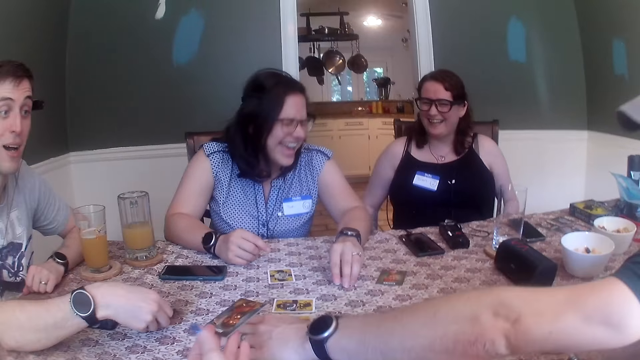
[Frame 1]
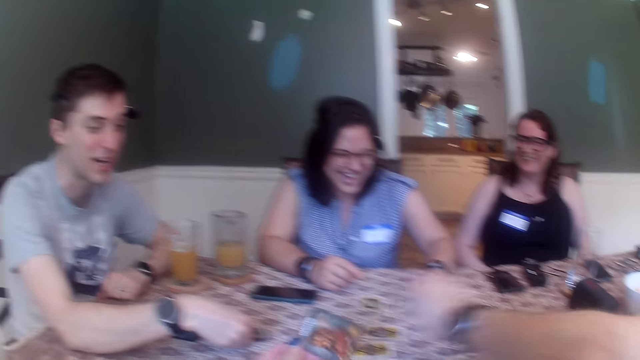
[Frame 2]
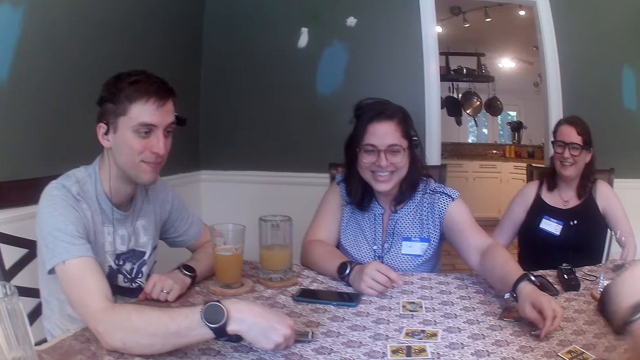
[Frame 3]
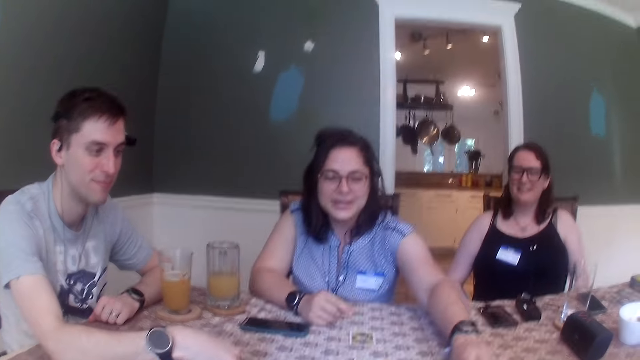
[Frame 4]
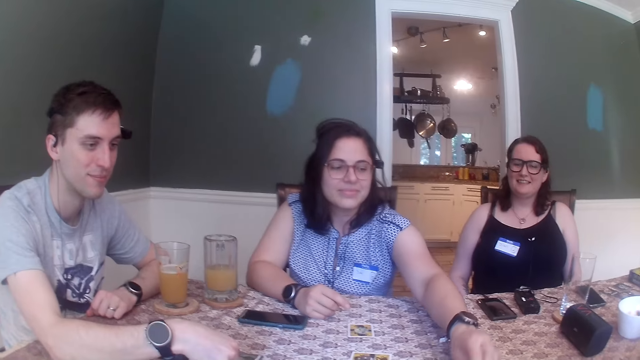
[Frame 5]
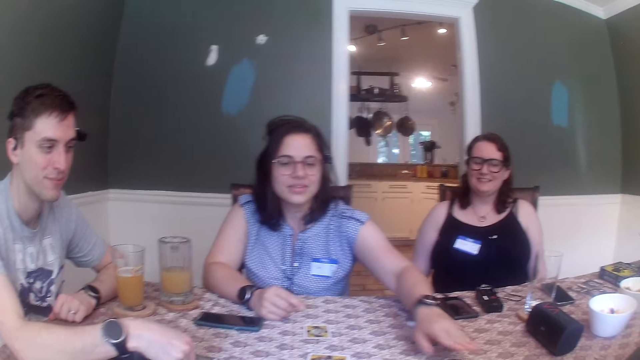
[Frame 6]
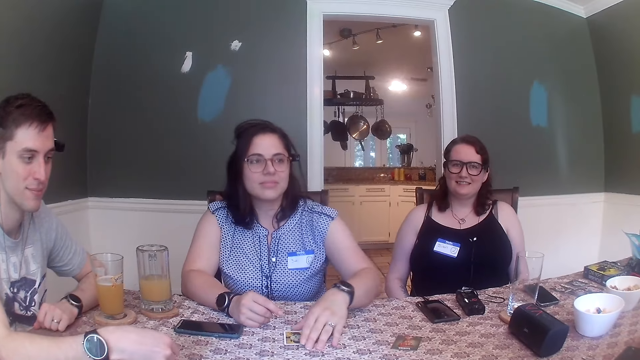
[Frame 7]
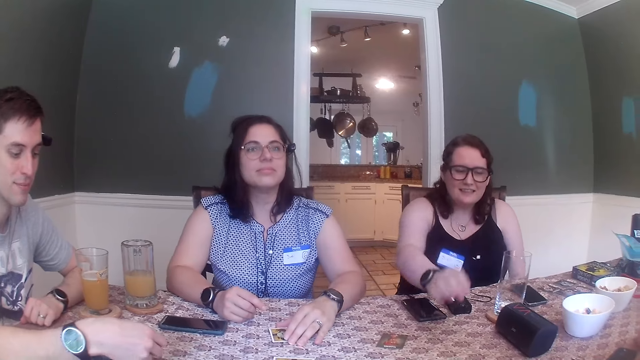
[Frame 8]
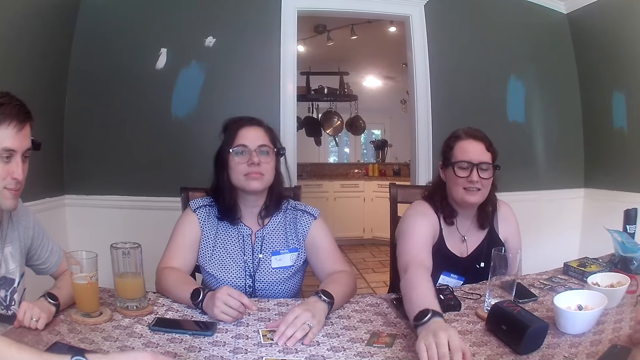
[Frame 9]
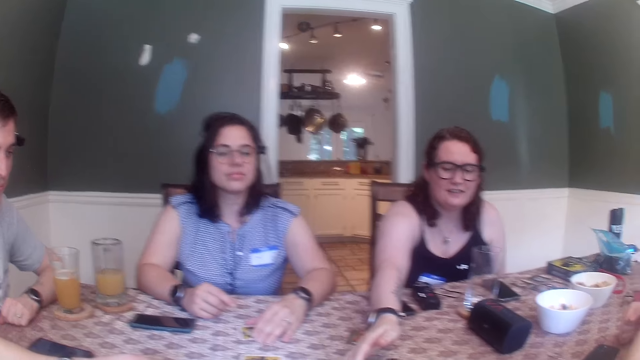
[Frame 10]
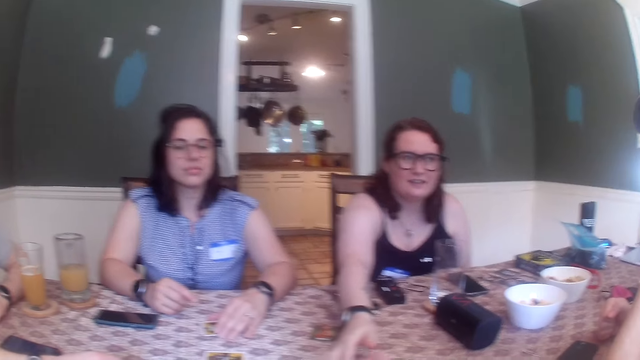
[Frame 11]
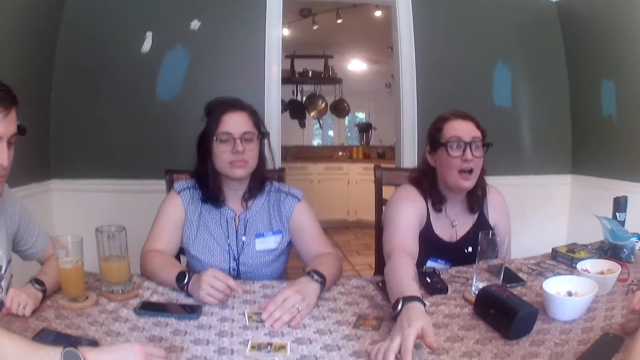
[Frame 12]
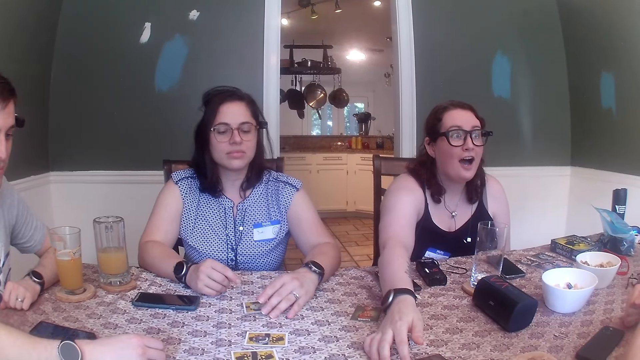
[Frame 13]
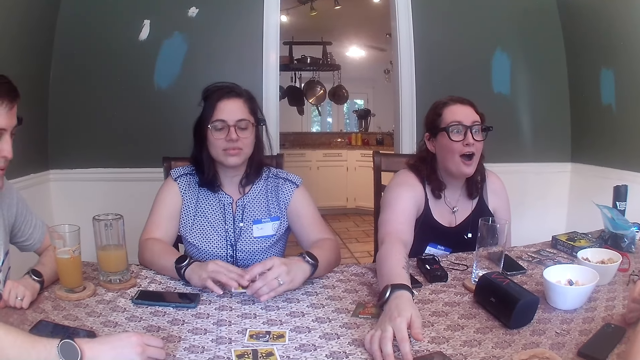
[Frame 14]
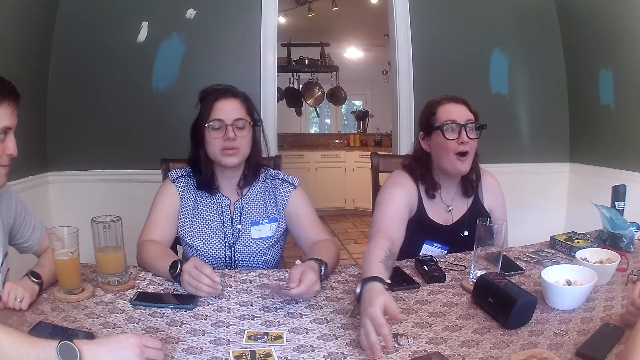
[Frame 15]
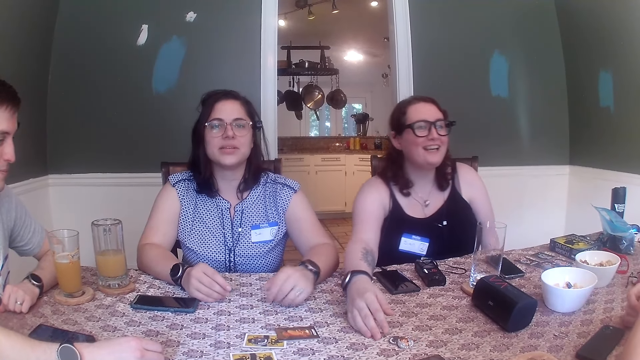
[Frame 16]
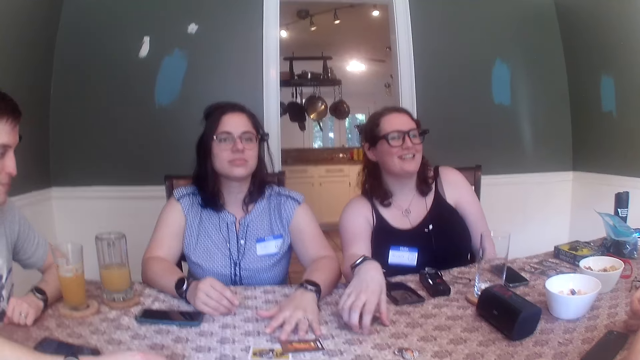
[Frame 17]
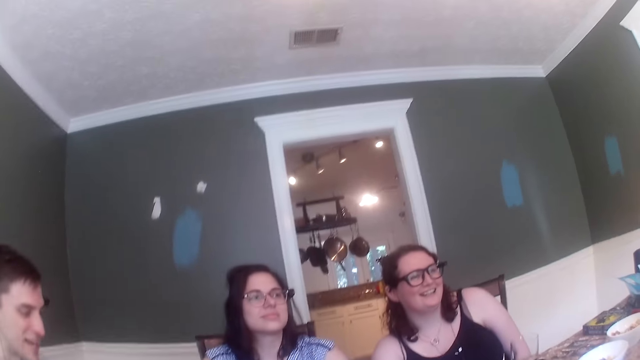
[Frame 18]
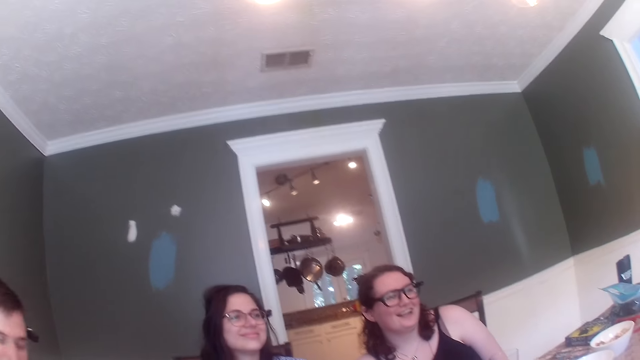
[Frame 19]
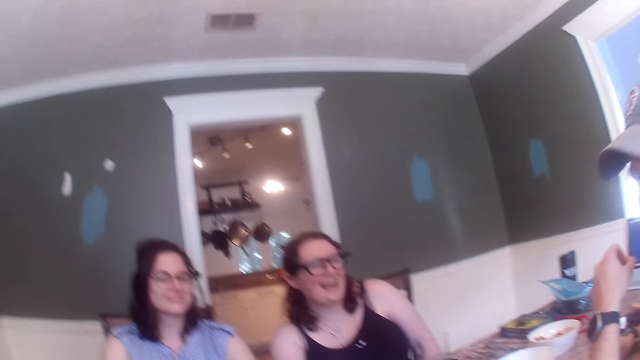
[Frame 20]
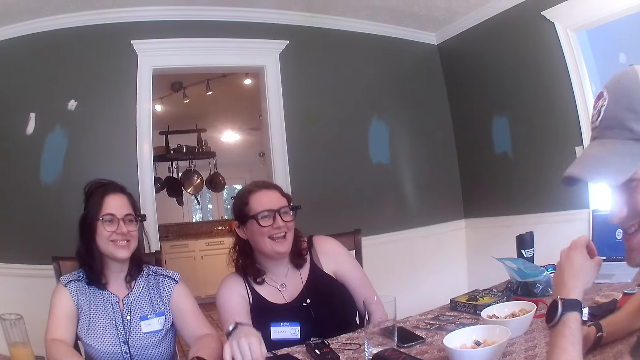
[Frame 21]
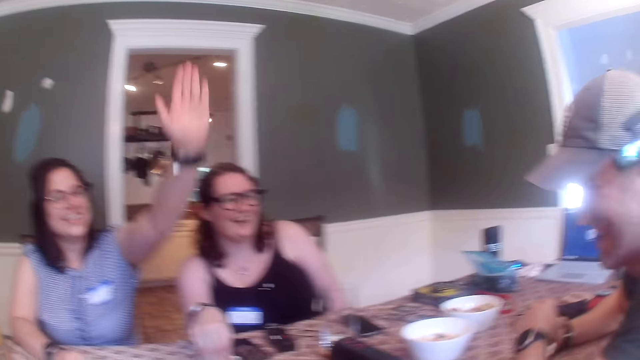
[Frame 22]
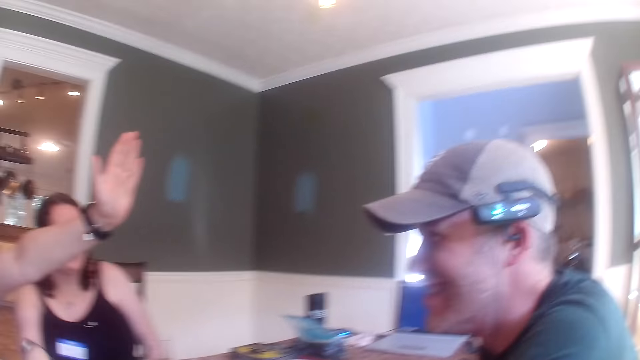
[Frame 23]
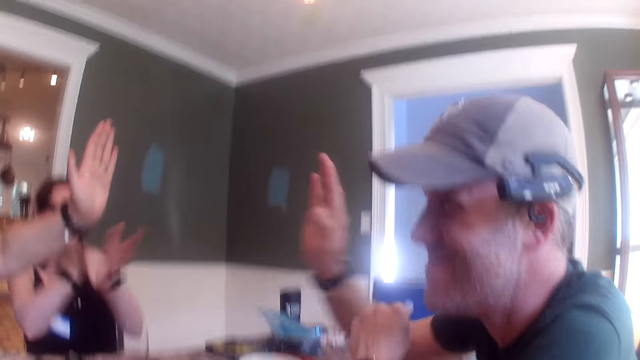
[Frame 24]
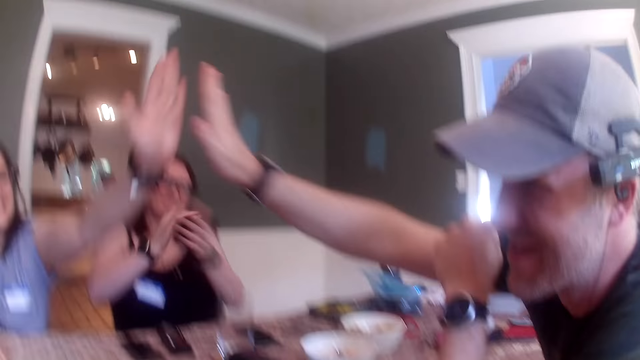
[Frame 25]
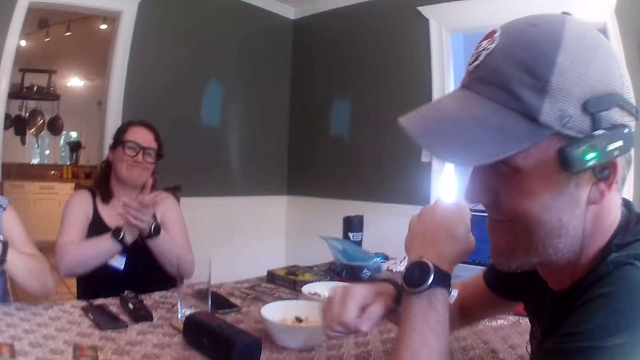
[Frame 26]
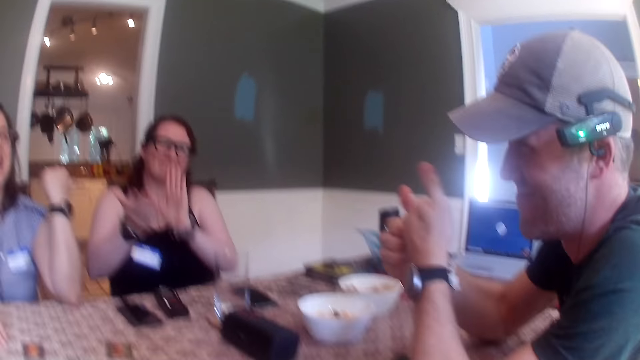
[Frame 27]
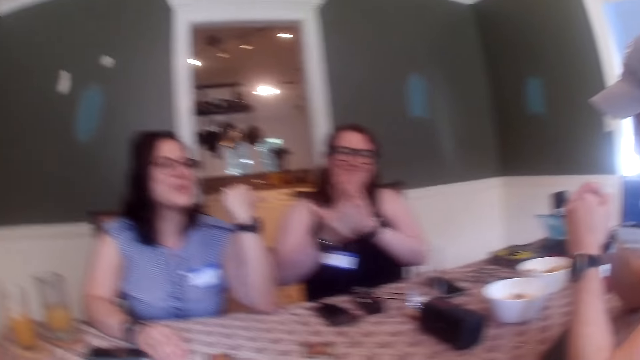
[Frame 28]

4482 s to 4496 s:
A woman picks a coin from the table with her left hand. A man picks a card with his left hand. The woman drops the card token on the table with her left hand. The camera wearer picks a card. The woman touches a card with her left hand on the table, picks the card with her left hand from the table, and drops the card with her left hand on the table. Another woman taps the table with her right hand. The first woman and the man clap their hands. The other woman claps her hand. The first woman high-fives the man.

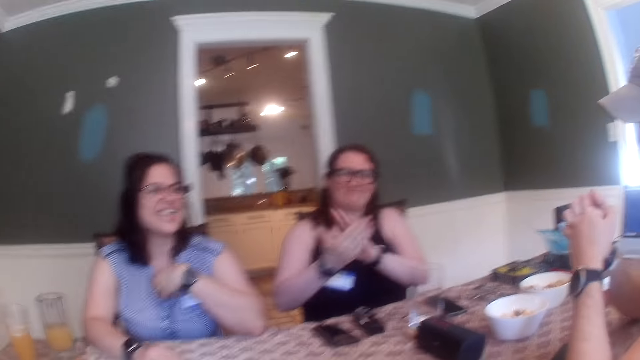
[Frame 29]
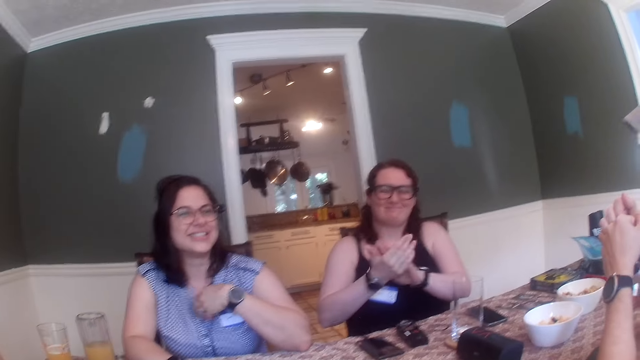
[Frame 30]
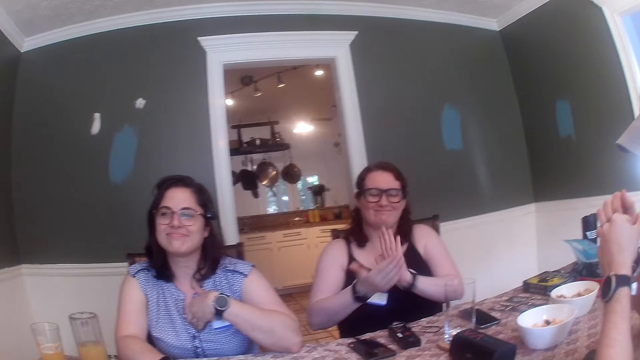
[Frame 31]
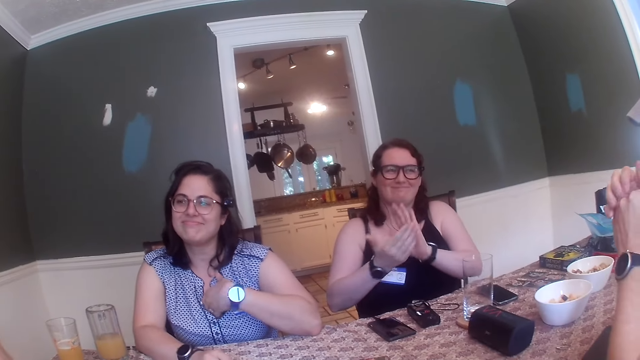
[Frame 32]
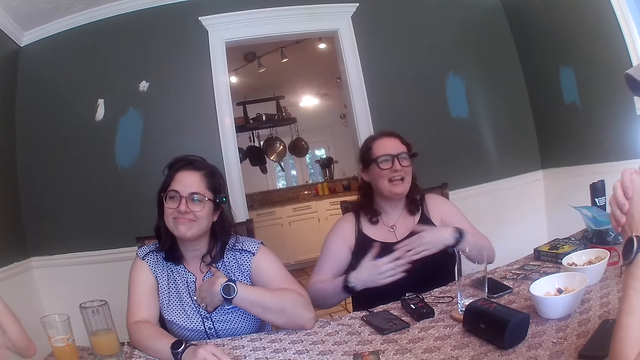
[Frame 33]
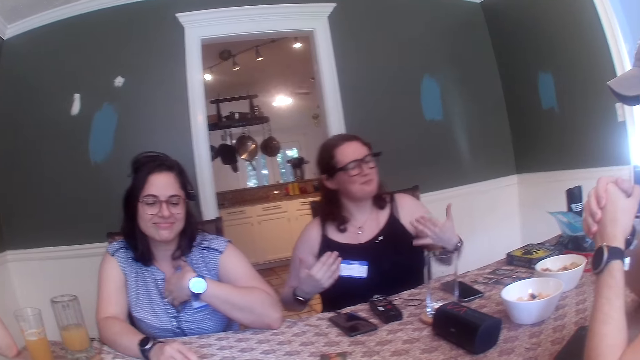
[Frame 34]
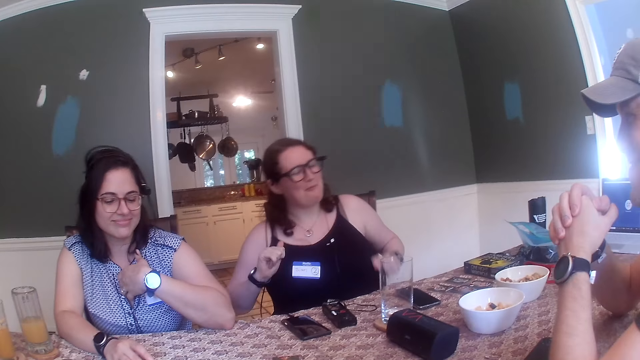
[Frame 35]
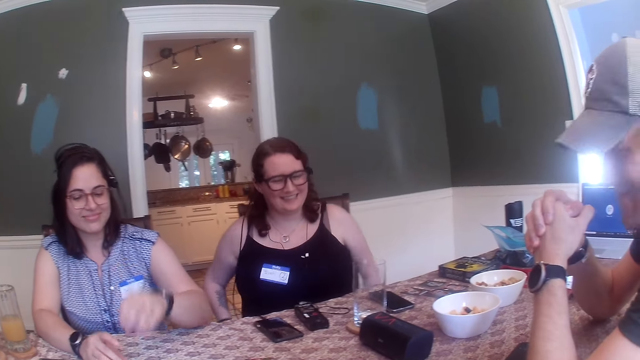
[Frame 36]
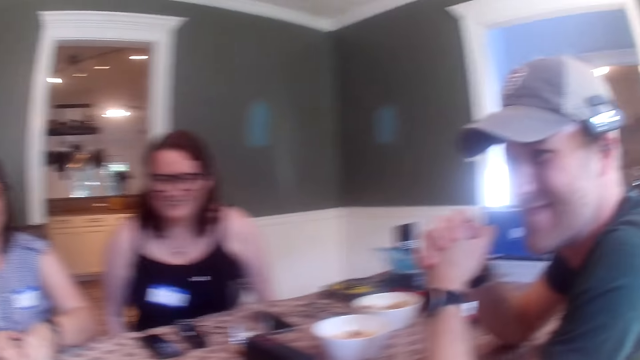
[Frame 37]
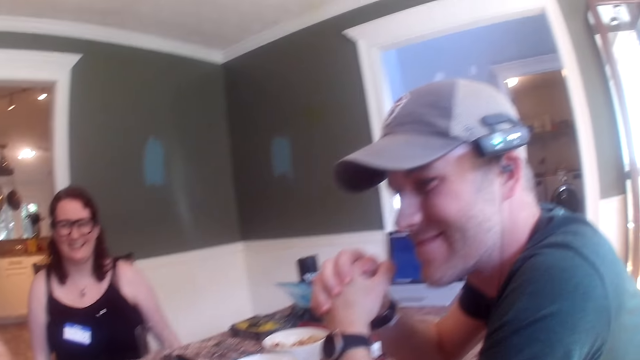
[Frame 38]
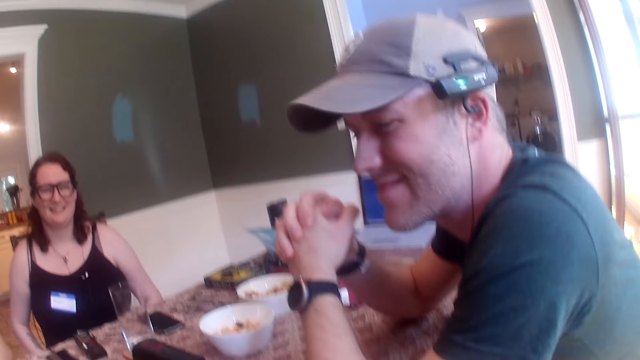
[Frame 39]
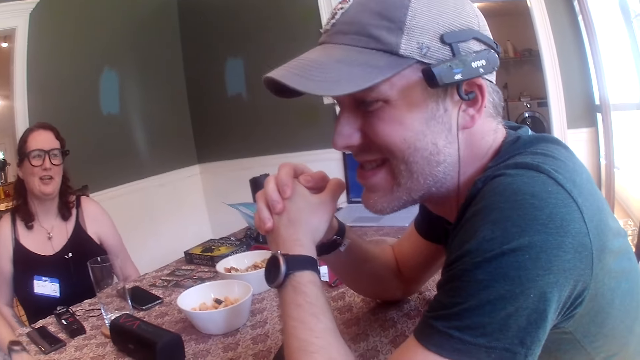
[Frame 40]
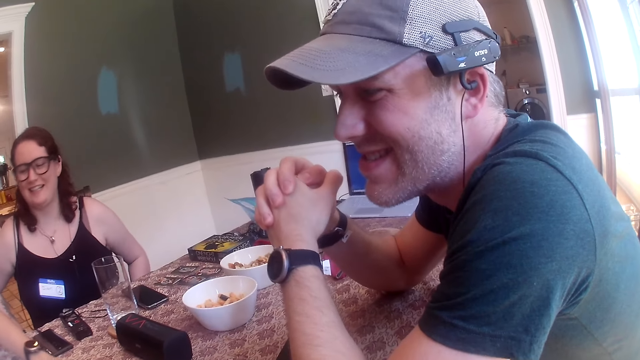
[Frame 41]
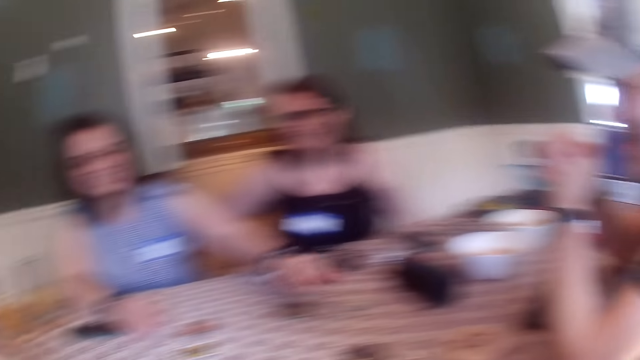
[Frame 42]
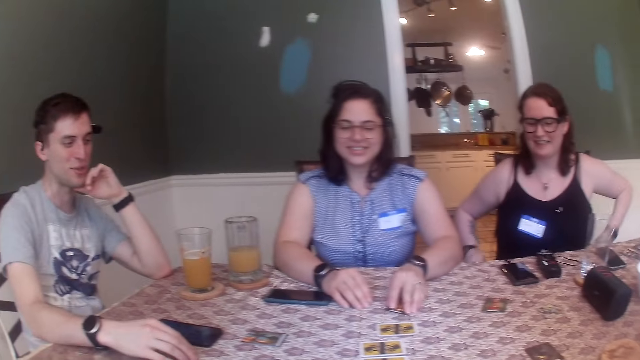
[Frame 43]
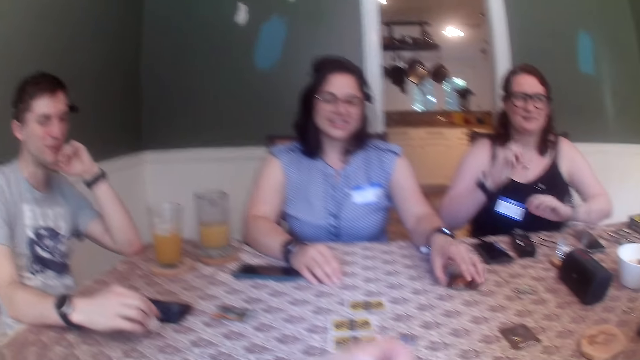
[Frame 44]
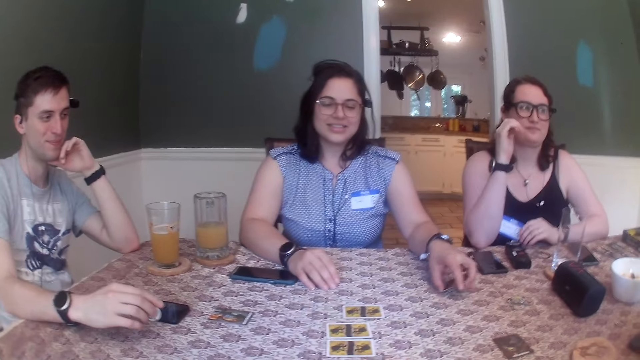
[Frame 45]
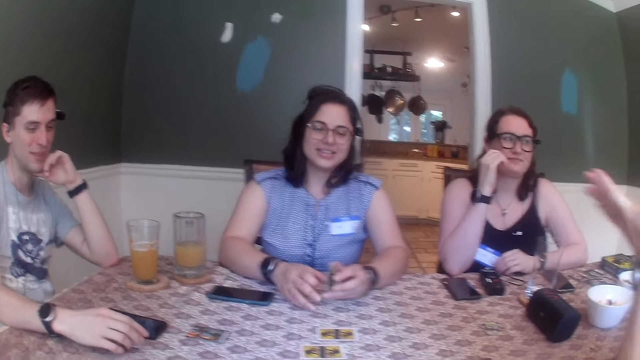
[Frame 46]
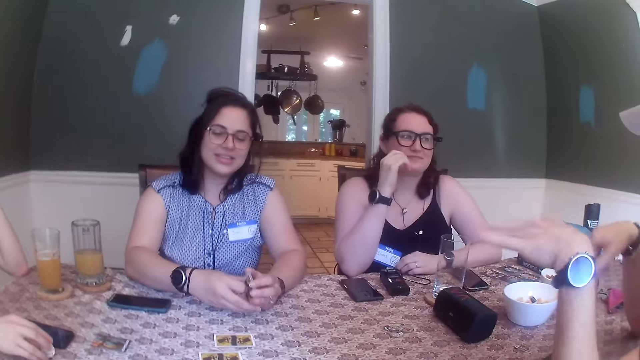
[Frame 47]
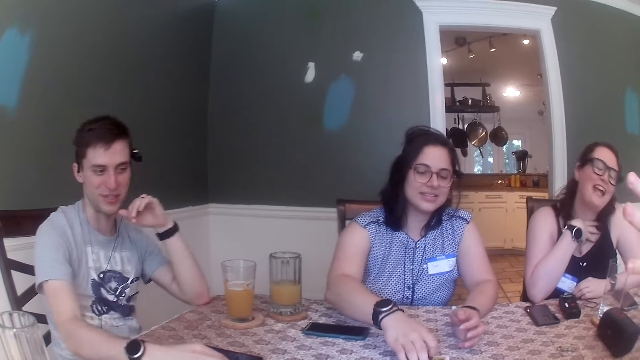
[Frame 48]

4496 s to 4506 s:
A woman claps. Another woman scratches her chest with her left hand. The camera wearer converses with a group of people. The other woman moves the card with her left hand and picks the card with her left hand.
